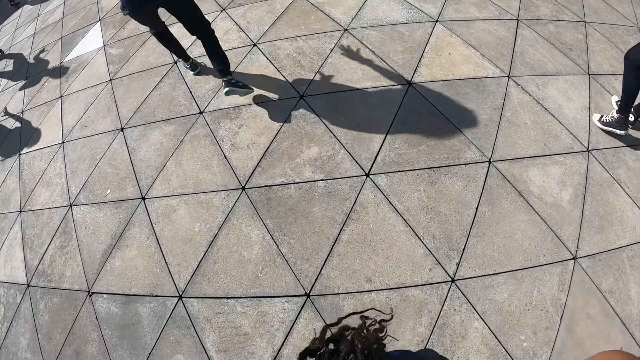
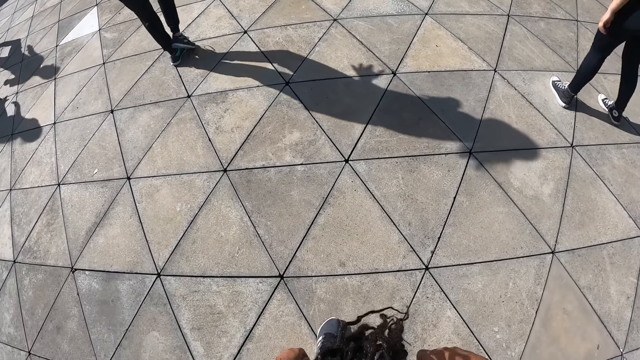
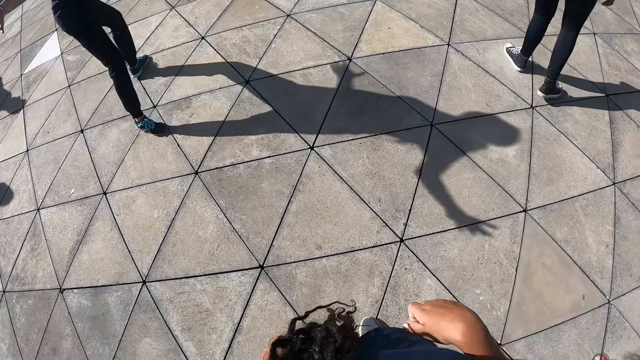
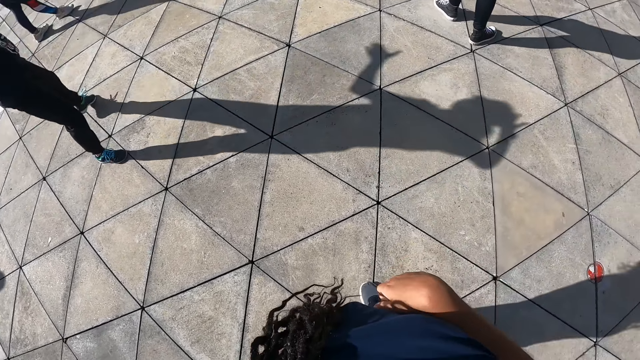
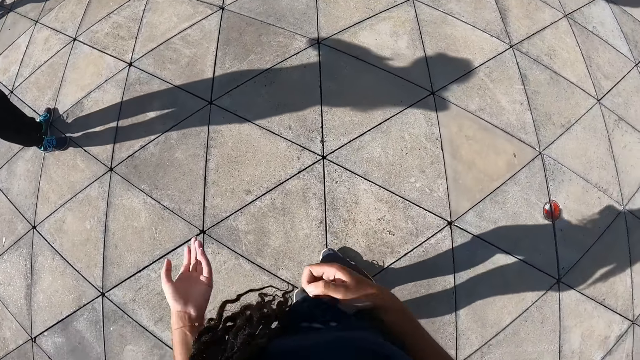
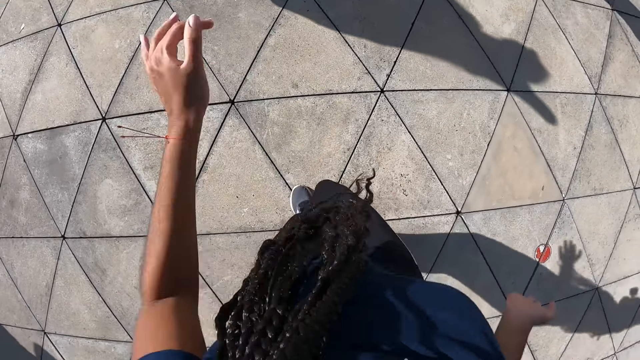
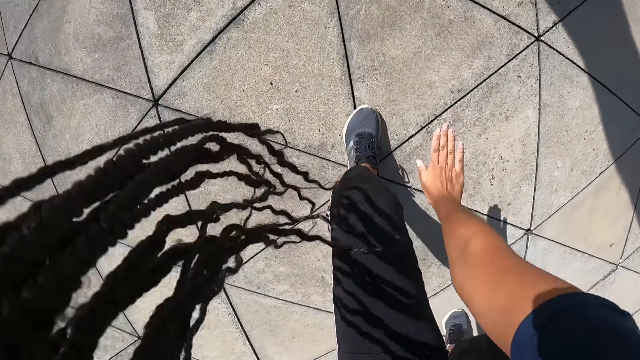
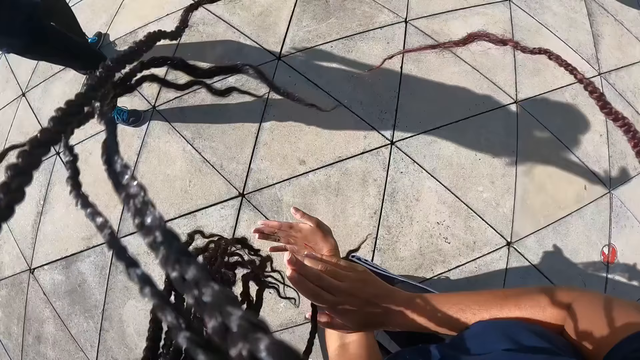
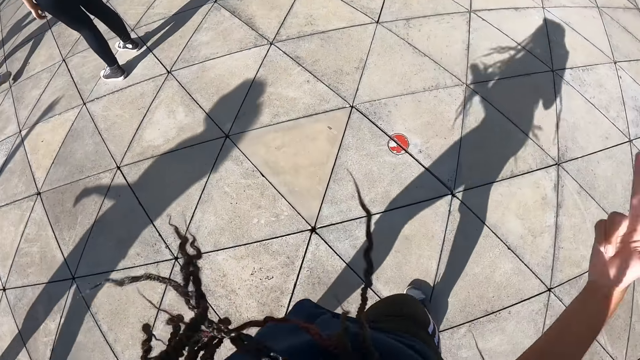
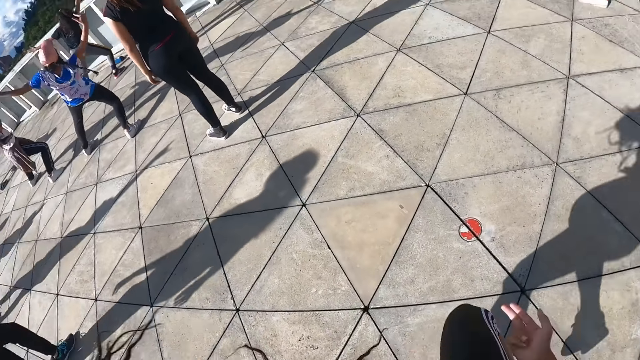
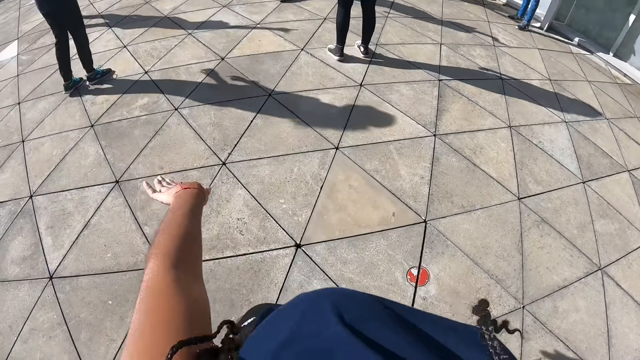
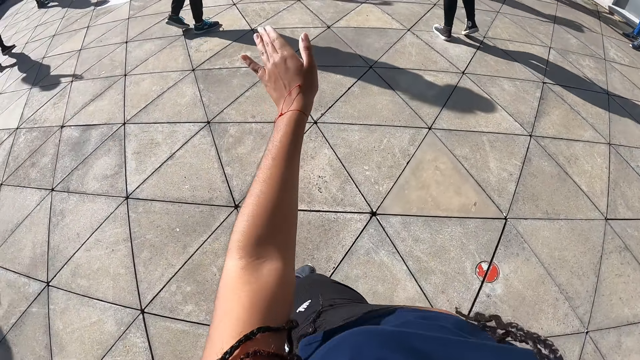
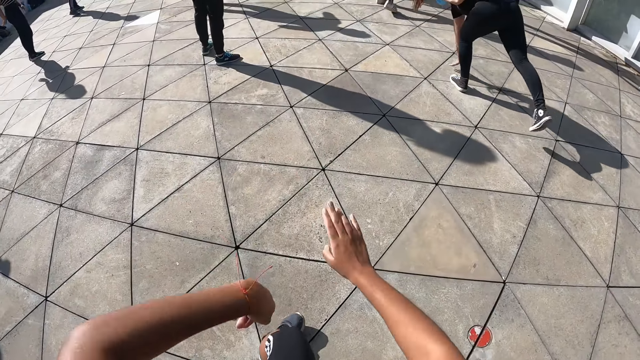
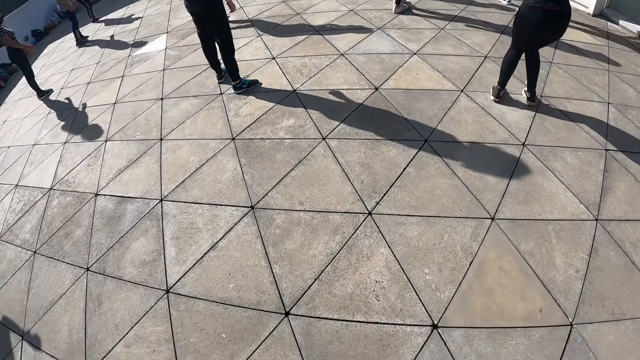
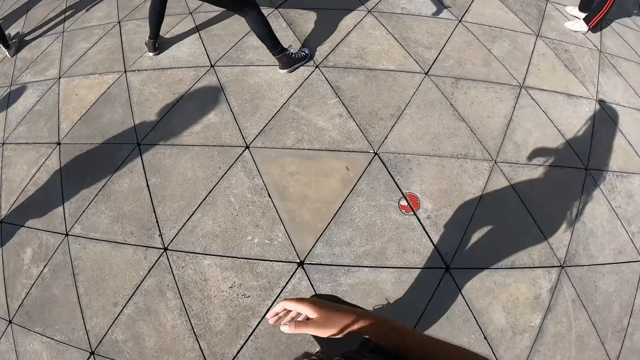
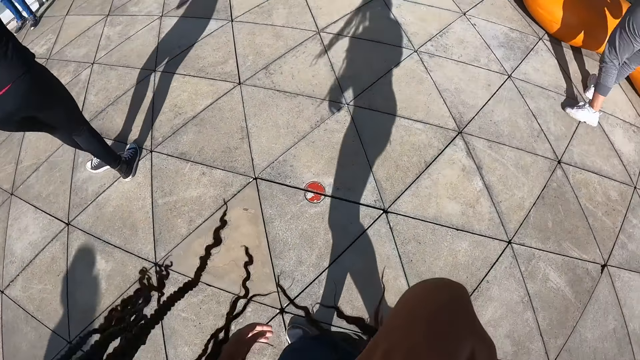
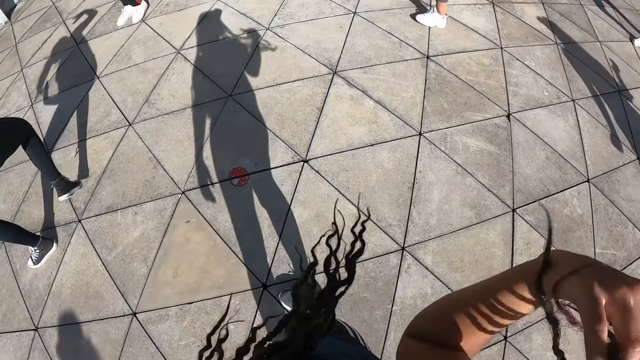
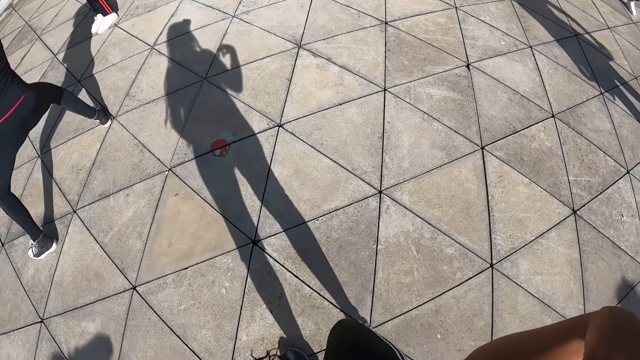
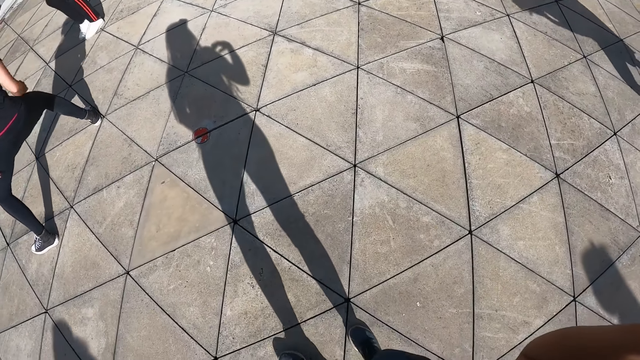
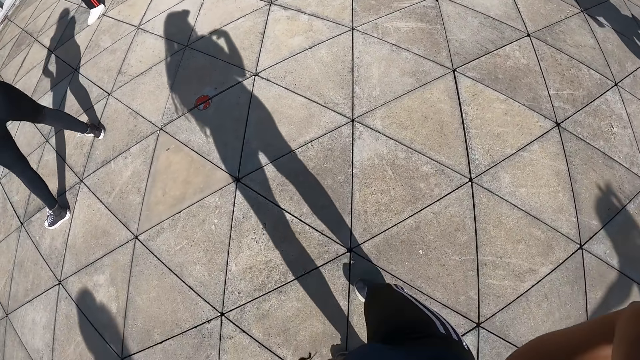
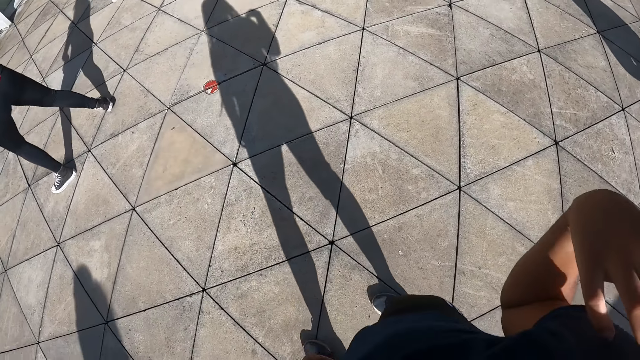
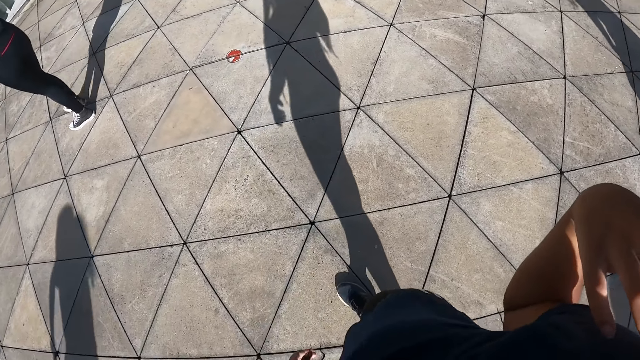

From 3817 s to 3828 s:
The camera wearer stands on the compound. She dances on the compound. A woman dances. The camera wearer moves her hair with her right hand. She moves backwards.

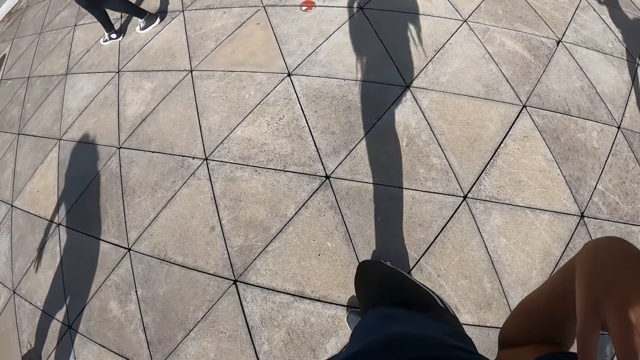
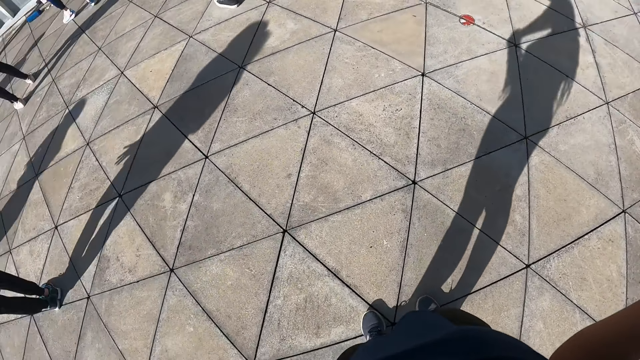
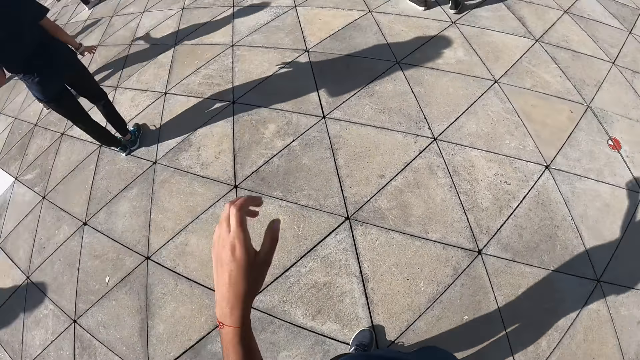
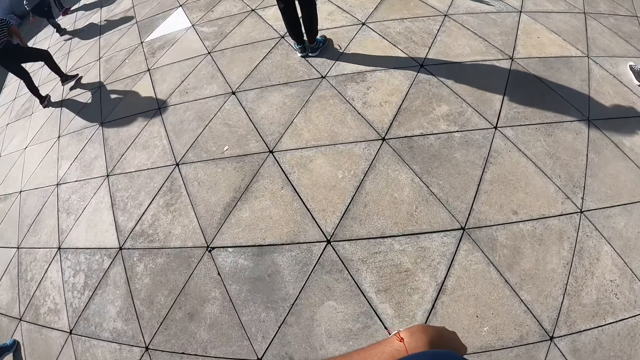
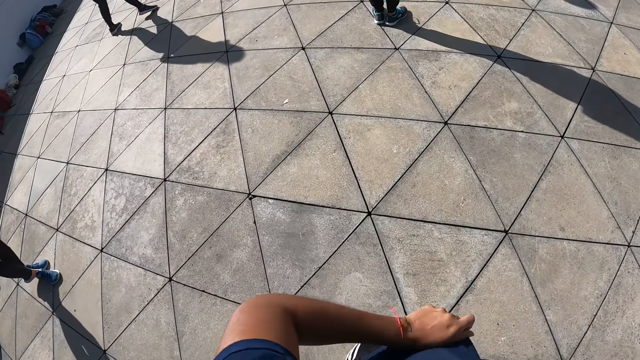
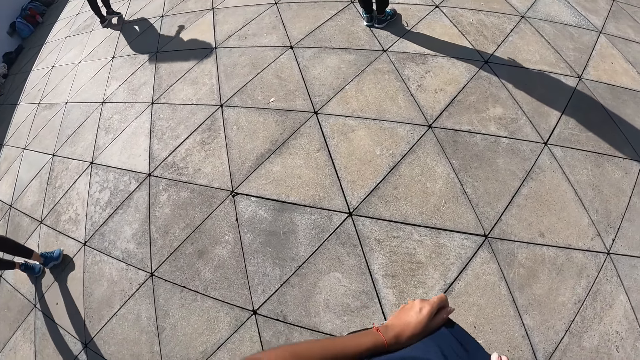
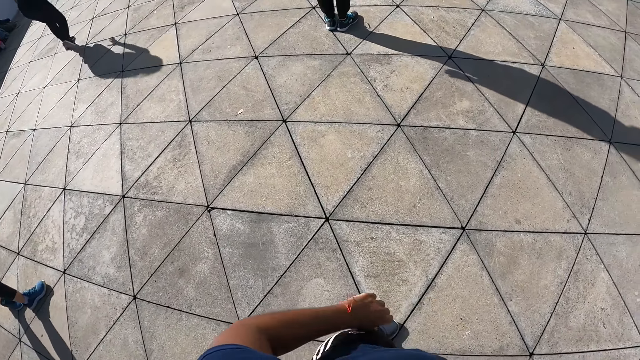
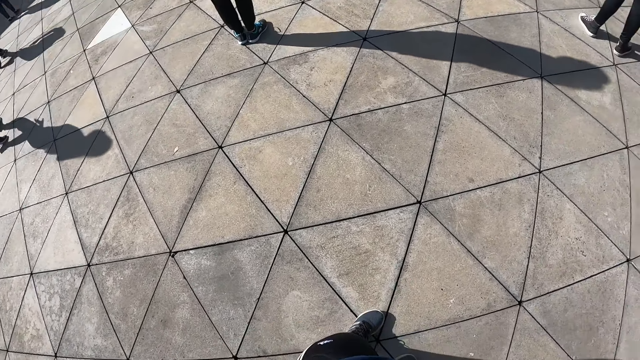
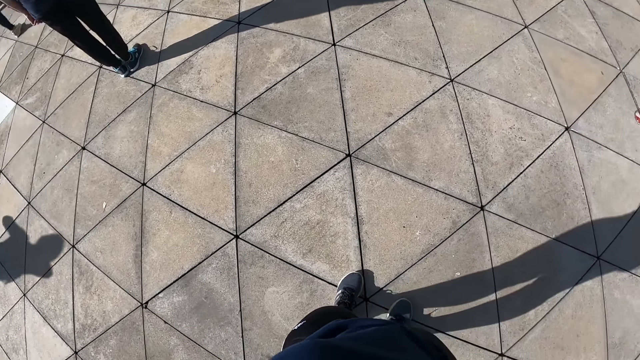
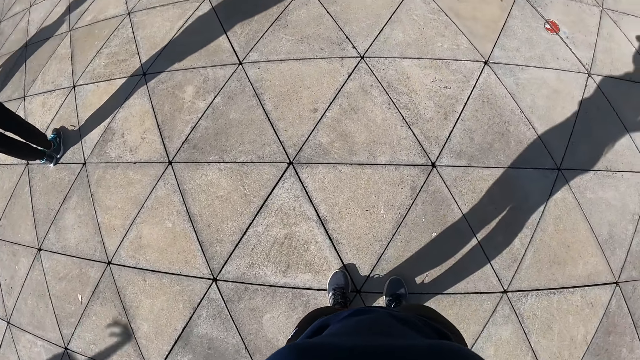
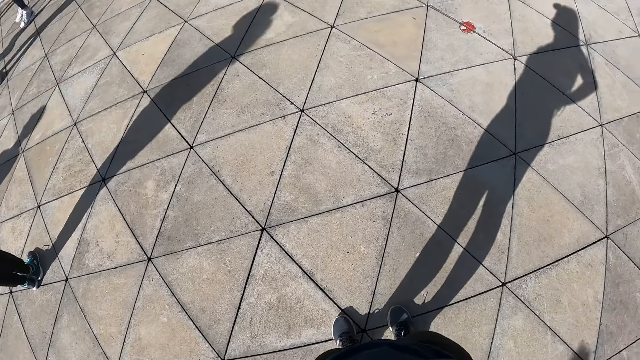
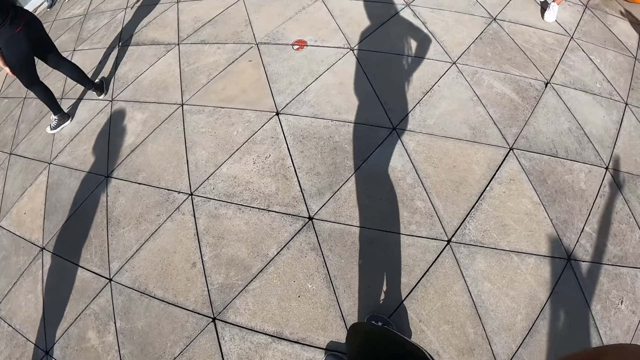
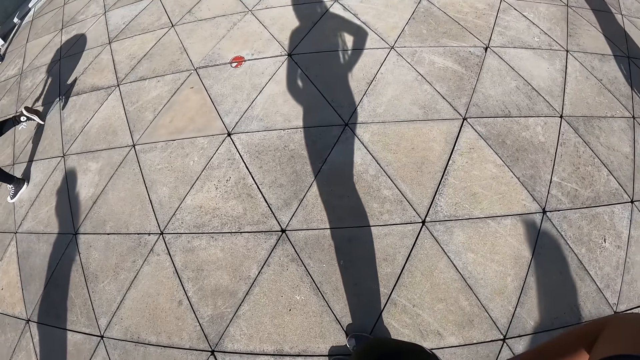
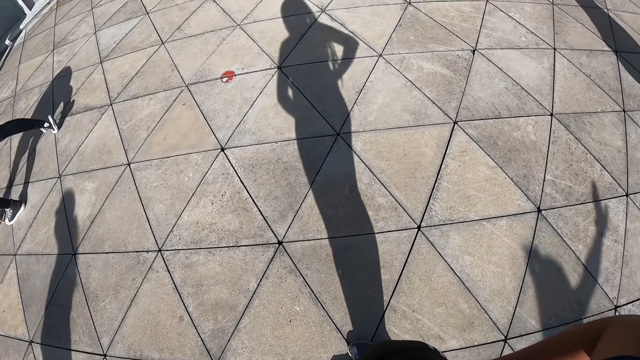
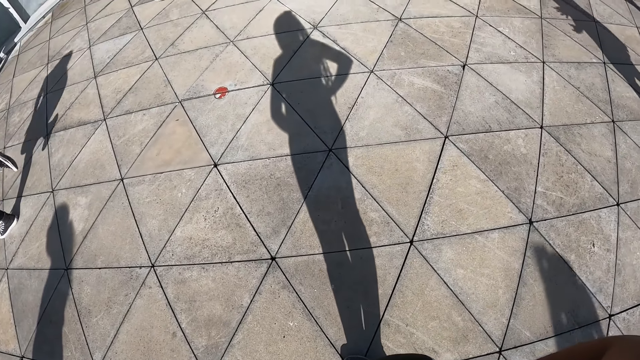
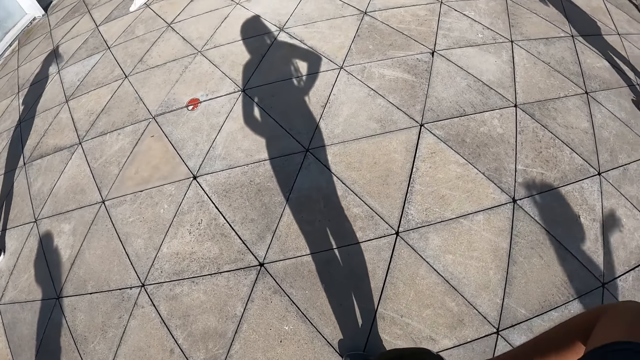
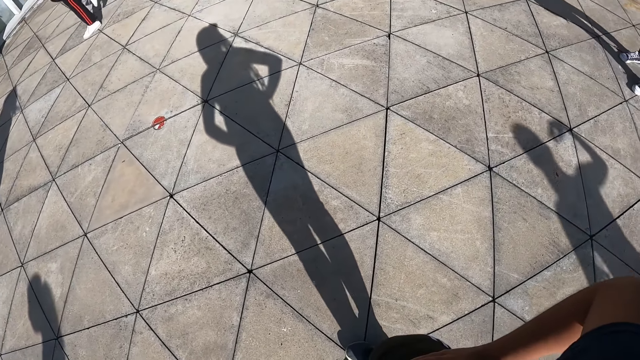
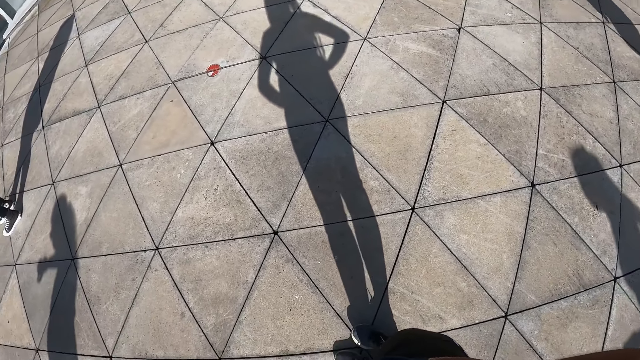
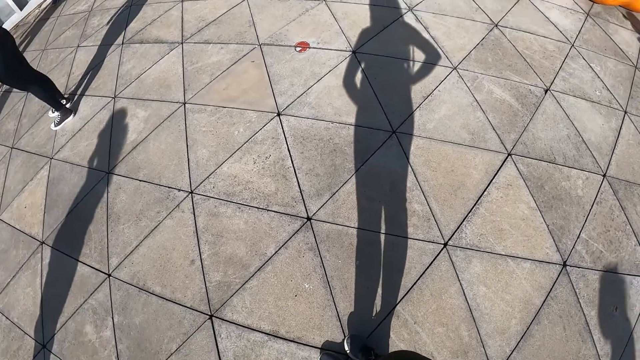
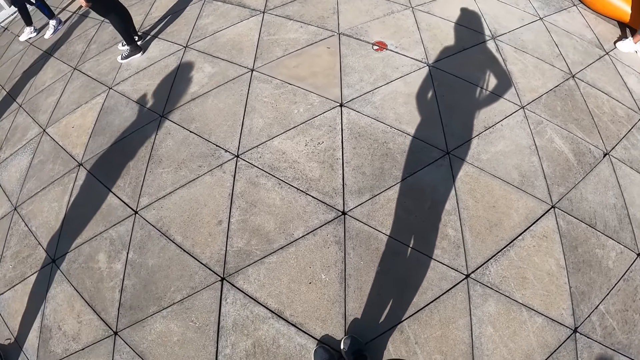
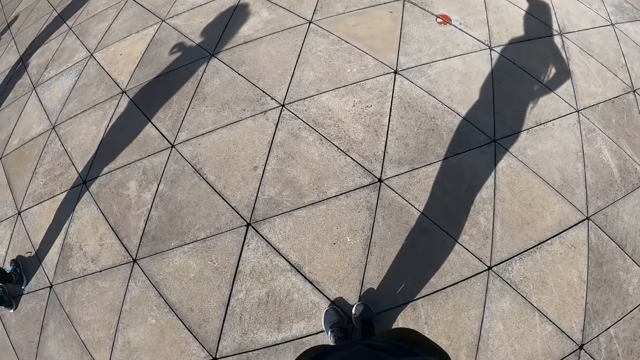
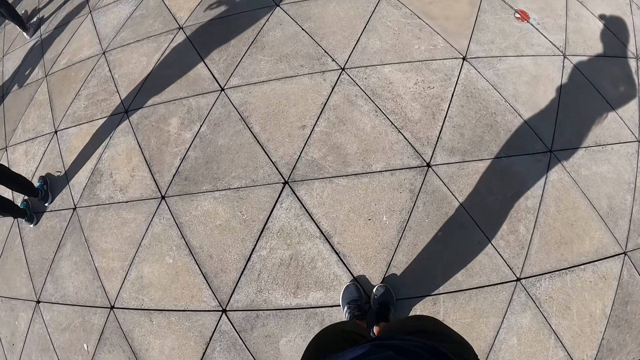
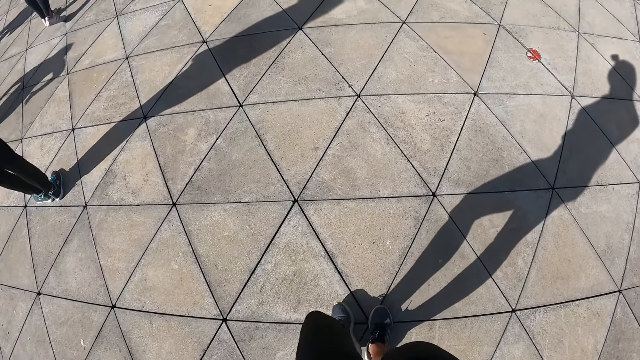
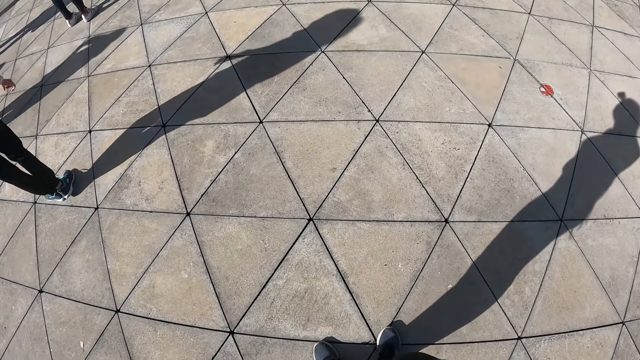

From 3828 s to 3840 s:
The camera wearer drops the left hand. She adjusts her cloth with both hands. She looks around. A woman dances.
